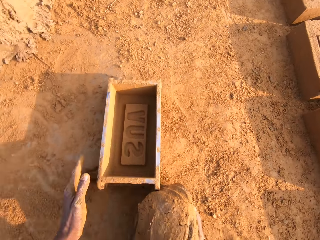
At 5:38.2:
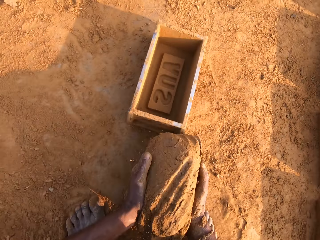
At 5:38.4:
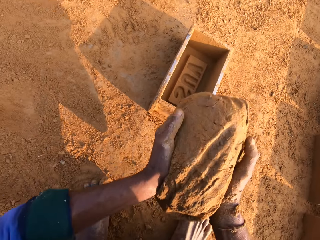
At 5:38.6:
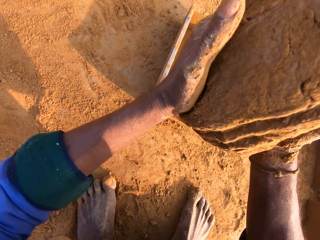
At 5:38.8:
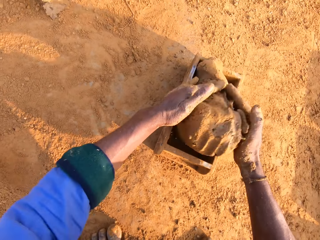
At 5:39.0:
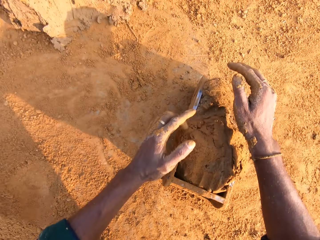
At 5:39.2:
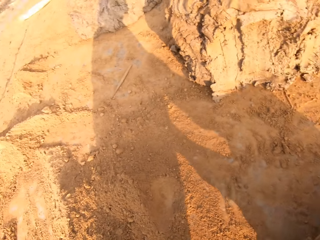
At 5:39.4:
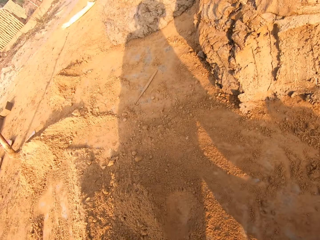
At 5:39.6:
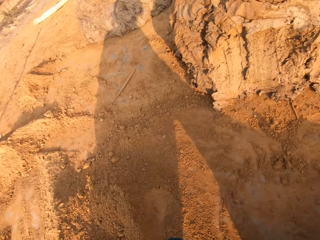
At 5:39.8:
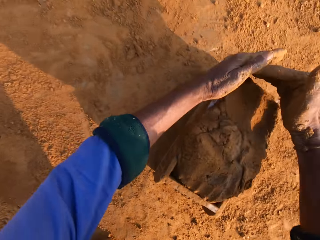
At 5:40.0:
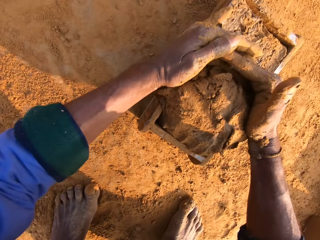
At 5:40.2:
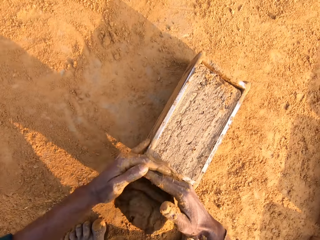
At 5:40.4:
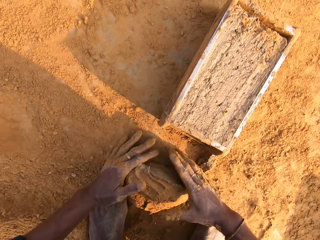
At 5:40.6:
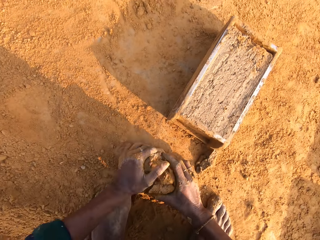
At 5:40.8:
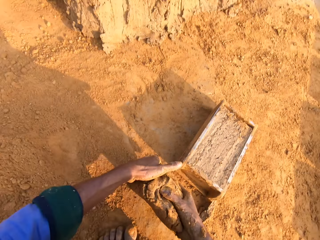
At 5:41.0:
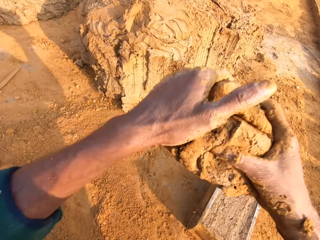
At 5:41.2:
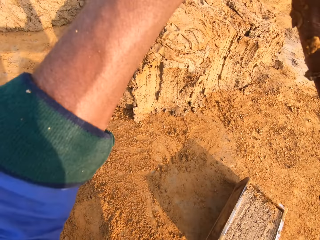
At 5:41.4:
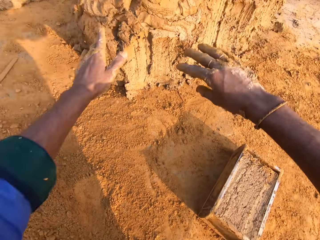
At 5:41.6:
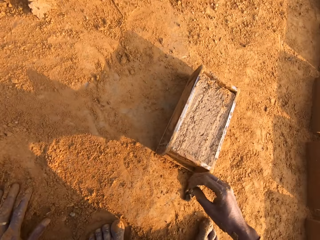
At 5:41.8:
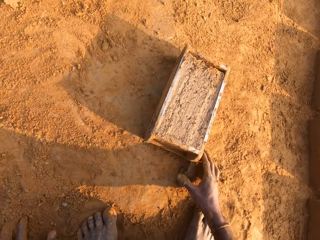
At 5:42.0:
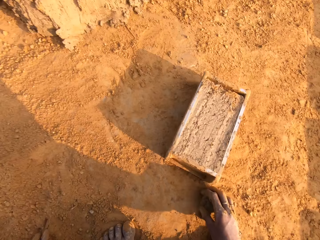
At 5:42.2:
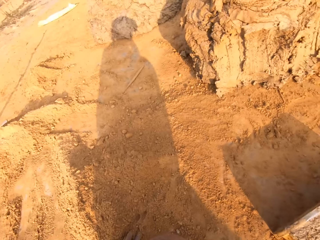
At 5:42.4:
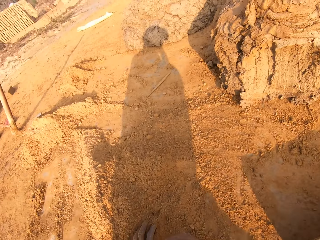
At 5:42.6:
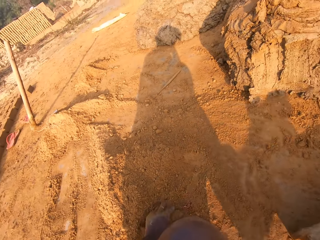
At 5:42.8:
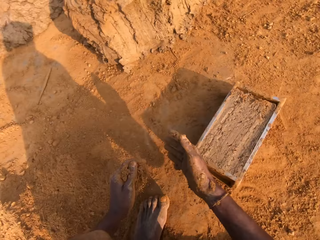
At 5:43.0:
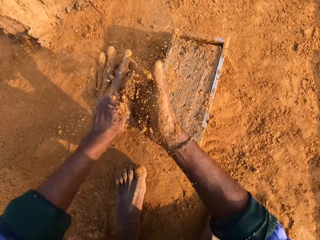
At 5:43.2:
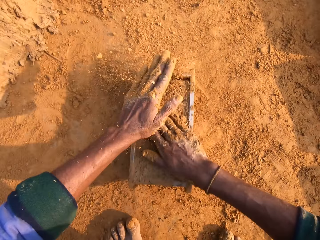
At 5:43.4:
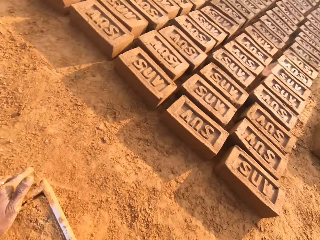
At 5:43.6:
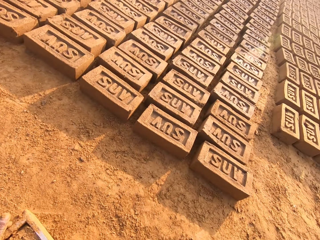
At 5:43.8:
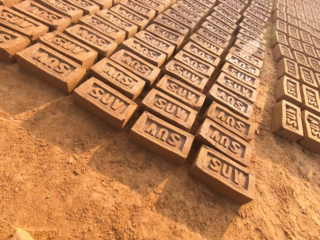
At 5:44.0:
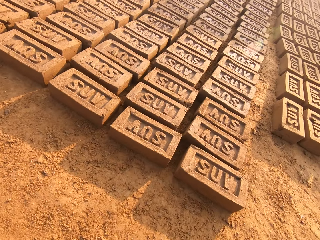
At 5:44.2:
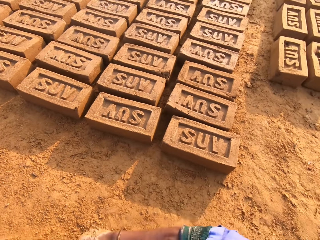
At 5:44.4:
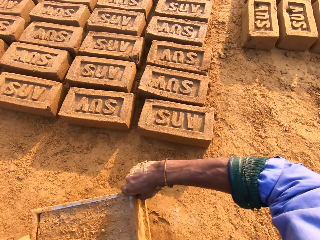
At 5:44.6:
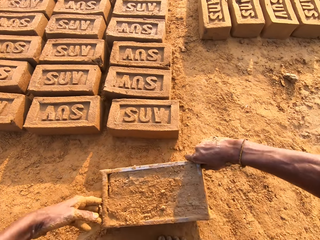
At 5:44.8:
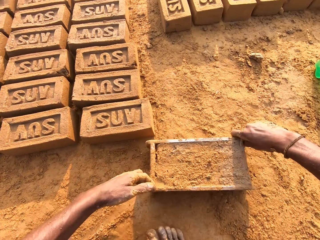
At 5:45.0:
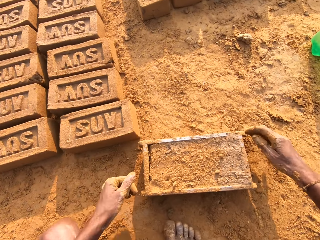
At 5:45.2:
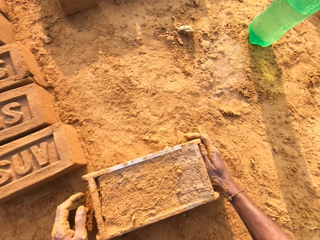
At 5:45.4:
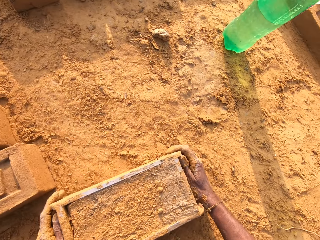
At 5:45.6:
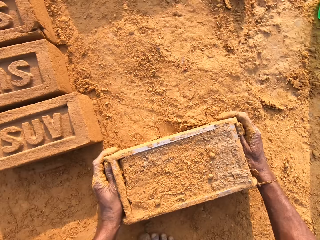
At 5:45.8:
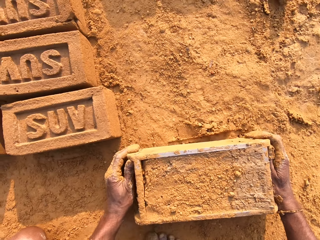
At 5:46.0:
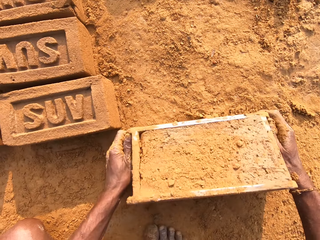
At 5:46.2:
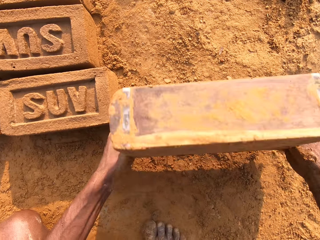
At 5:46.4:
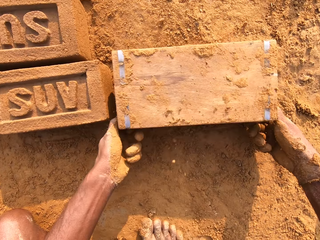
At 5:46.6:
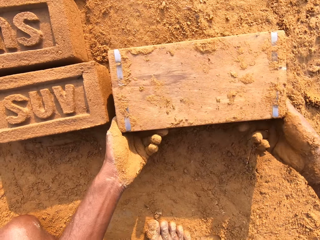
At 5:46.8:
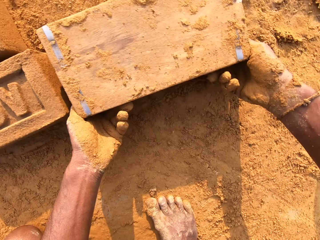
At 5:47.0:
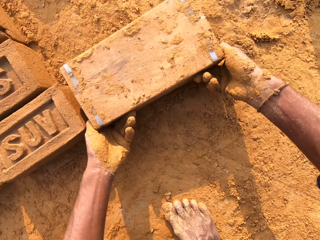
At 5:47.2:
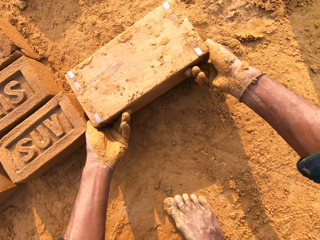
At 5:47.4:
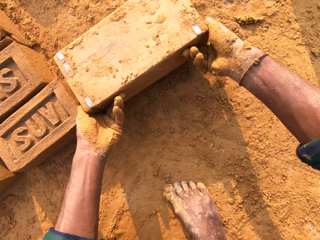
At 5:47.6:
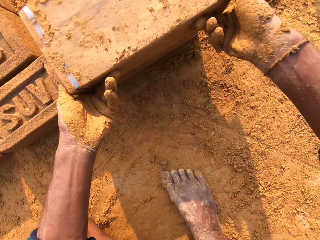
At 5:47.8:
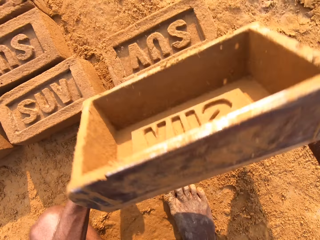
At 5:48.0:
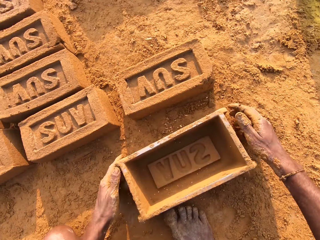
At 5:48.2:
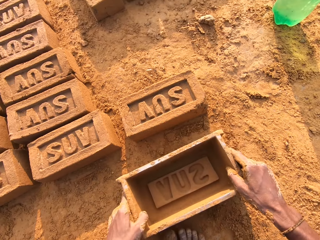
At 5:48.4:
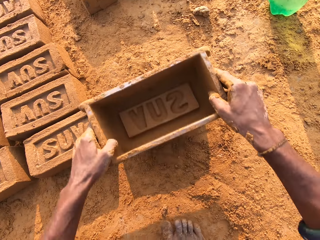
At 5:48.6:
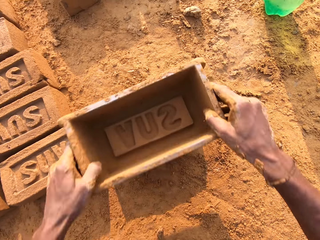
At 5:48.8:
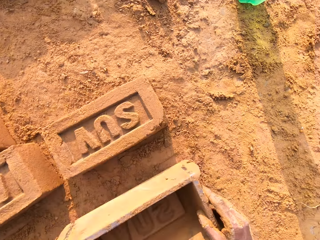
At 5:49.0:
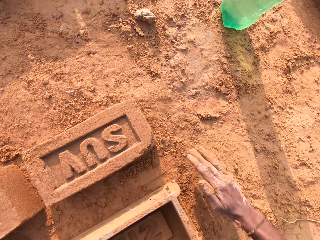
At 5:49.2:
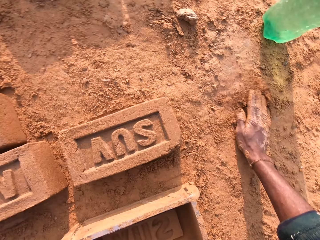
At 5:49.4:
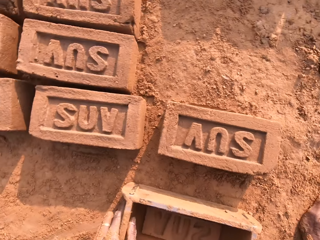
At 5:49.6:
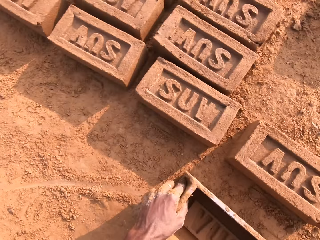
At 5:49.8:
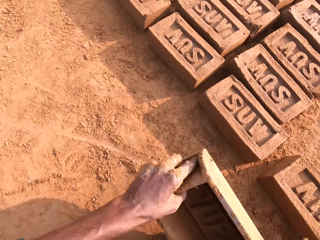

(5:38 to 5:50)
The camera wearer holds the mud or clay with both hands. They throw the mud in the wooden box or brick mold with both hands. They stare at the clay. They remove the excess clay from the brick mold and pick up the clay with both hands. They level the mud in the wooden box with both hands. They hold the mud with both hands. They throw the mud on the heap of mud. They scoop the sand on the ground with both hands. They rub the sand with both hands. They pour the sand on the mud in the wooden box. They stare at the bricks. They lift the wooden box with both hands. They carry the brick mold with both hands and drop the brick mold on the ground. They pour the brick on the ground with the wooden box. They carry the brick mold with both hands and drop the brick mold on the ground. They carry the brick mold with both hands.

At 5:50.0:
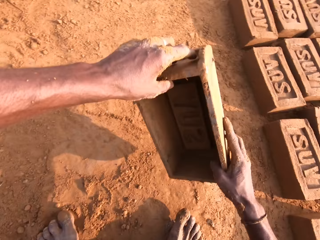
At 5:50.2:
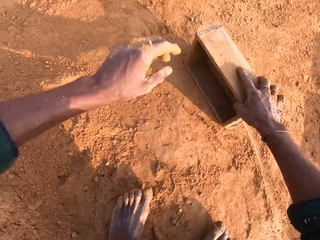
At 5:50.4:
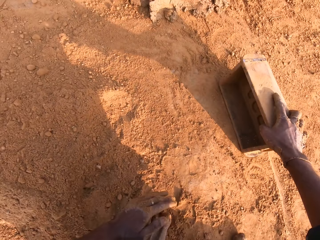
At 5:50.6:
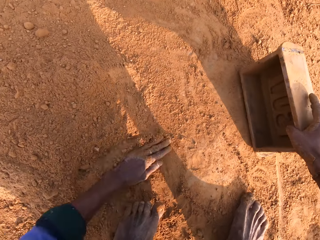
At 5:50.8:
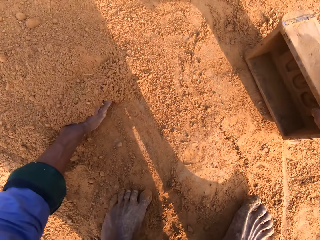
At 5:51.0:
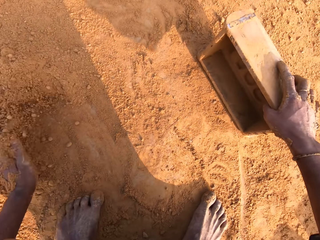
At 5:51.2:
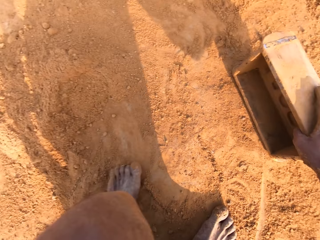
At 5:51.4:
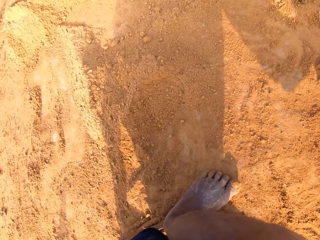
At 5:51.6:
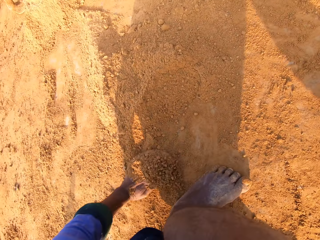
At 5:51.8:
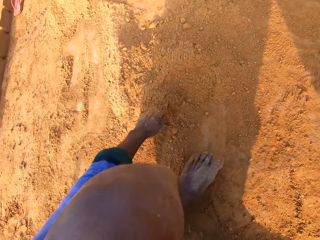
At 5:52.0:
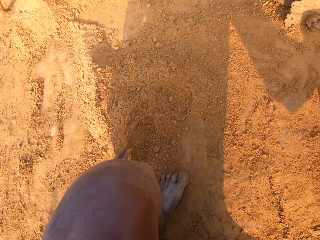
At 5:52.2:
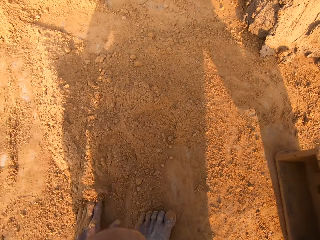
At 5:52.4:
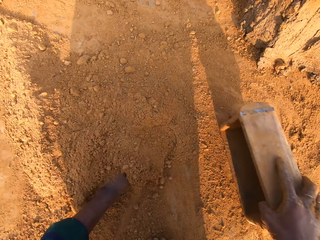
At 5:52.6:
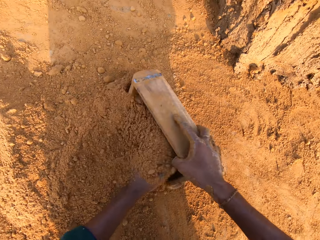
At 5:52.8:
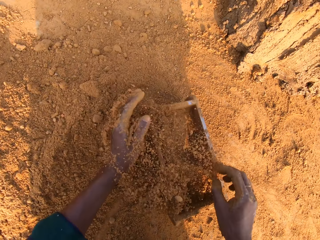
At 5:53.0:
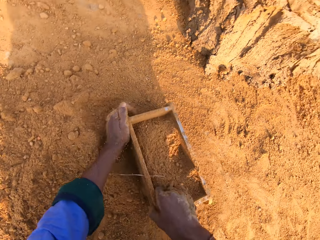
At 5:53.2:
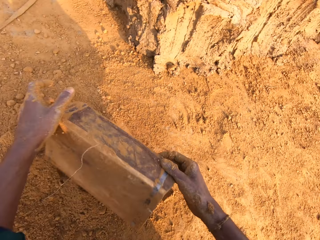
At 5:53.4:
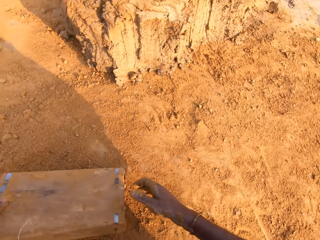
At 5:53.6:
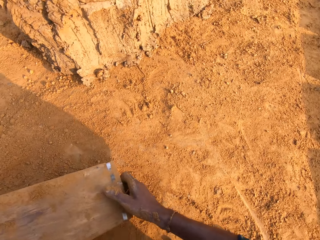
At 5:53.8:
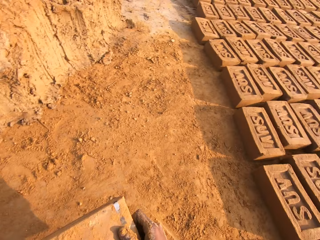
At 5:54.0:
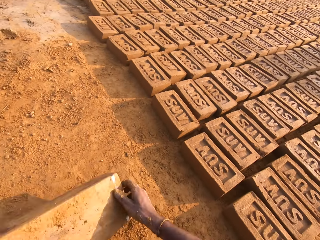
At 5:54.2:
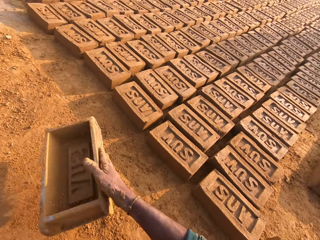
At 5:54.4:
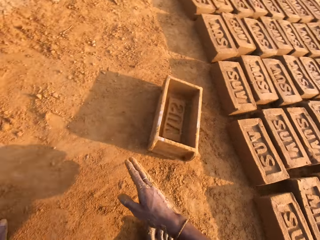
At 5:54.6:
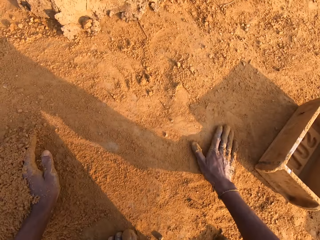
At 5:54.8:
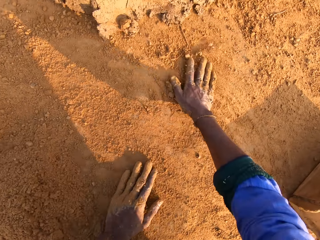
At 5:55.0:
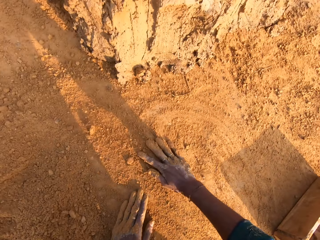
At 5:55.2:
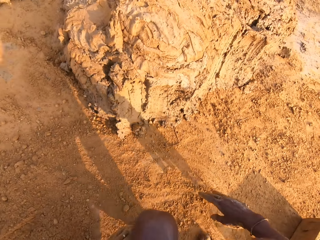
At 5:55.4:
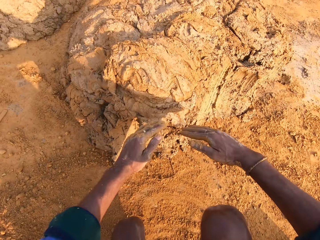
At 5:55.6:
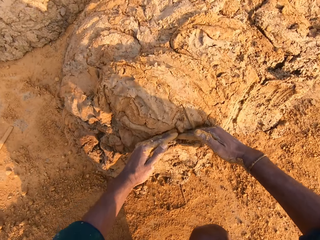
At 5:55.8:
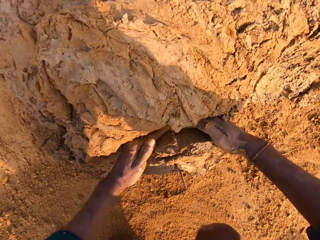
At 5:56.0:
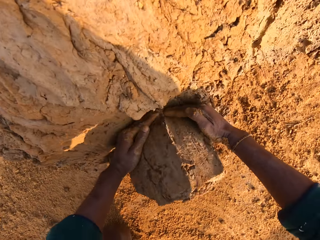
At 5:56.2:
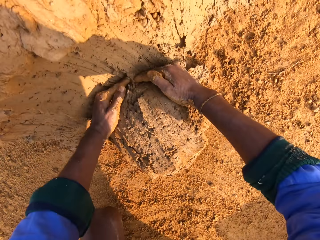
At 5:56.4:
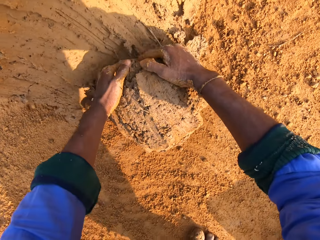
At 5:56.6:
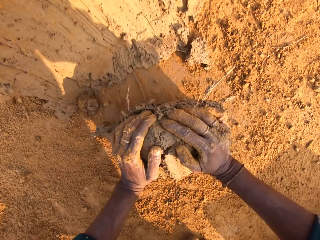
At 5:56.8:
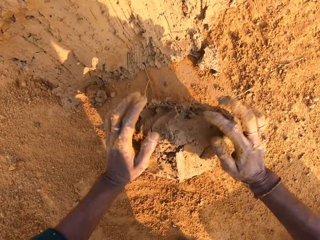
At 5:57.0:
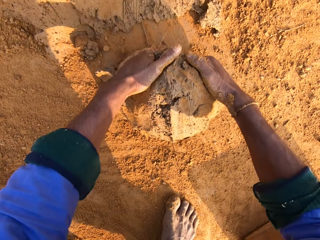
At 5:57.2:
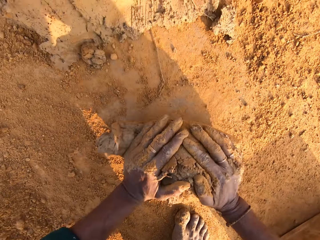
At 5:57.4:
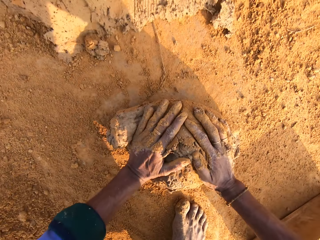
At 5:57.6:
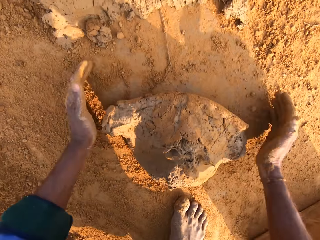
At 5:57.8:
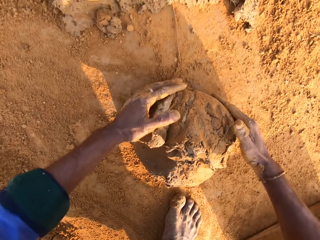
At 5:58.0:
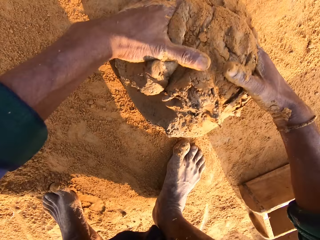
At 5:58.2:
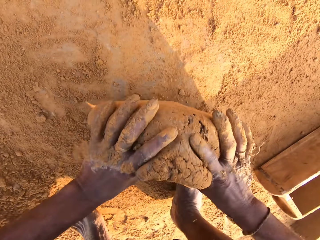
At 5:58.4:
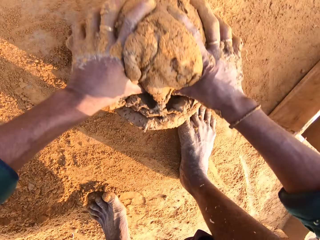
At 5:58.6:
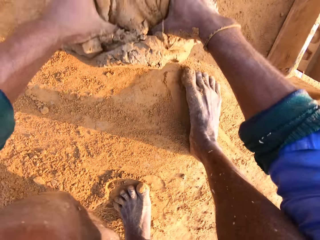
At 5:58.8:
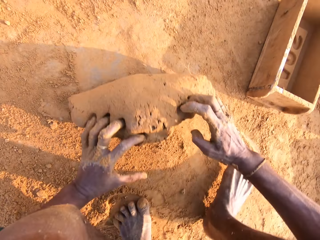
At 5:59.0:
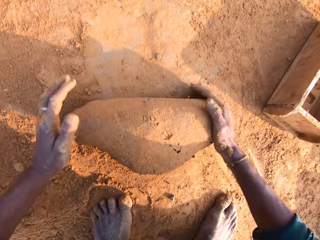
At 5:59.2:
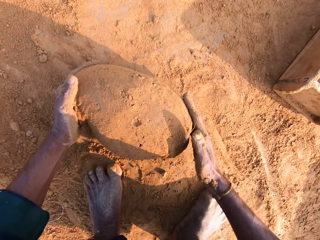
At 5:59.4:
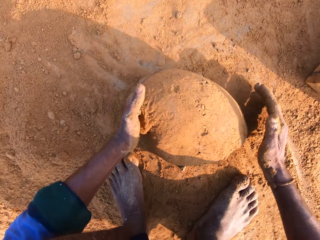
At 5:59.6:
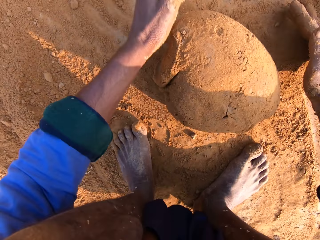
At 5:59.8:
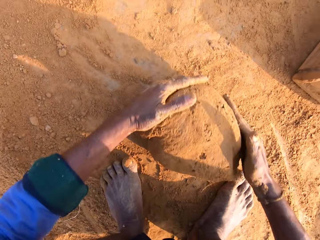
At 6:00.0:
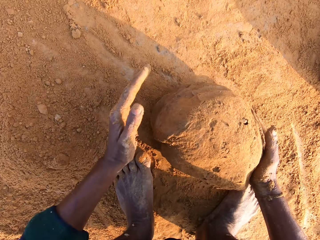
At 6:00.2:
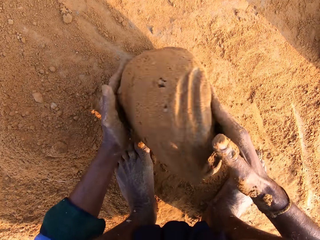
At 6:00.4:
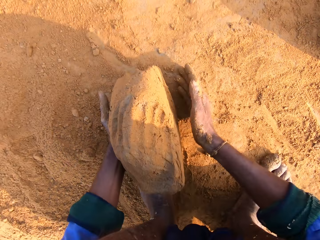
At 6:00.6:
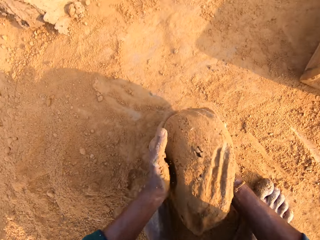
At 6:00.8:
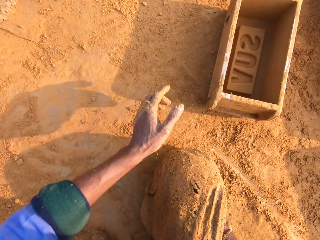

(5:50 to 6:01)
The camera wearer rubs the left hand on the soil or sand. They move the sand on the ground with the left hand. They scoop the sand on the ground with the wooden box or brick mold in the right hand. They pour the sand in the wooden box on the ground. They carry the brick mold with both hands and drop the brick mold on the ground. They rub both hands on the soil. They cut the clay or mud with both hands. They scoop the mud with both hands. They roll the mud on the ground with both hands.
